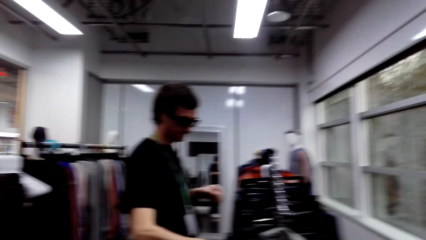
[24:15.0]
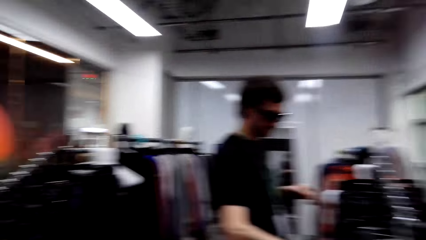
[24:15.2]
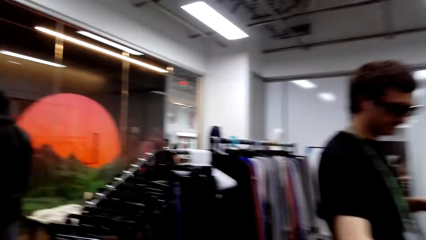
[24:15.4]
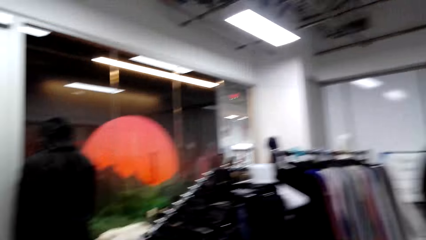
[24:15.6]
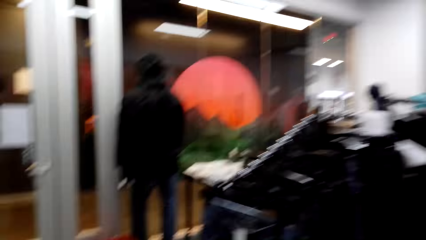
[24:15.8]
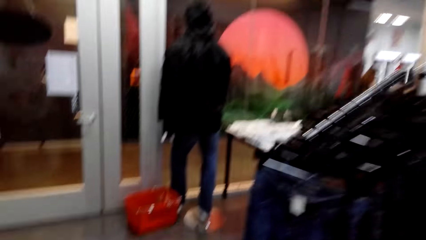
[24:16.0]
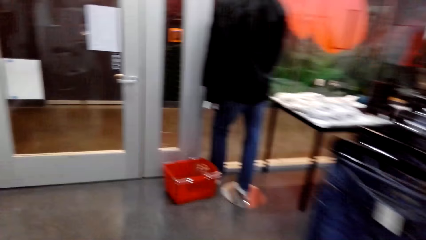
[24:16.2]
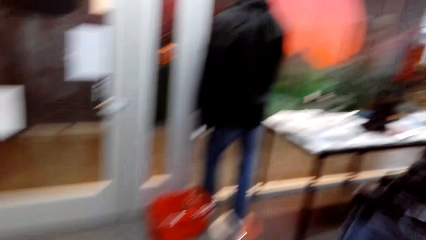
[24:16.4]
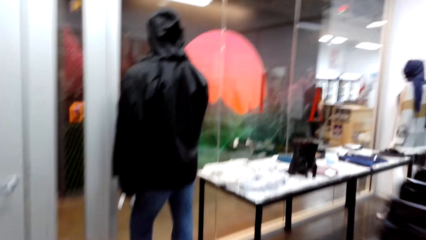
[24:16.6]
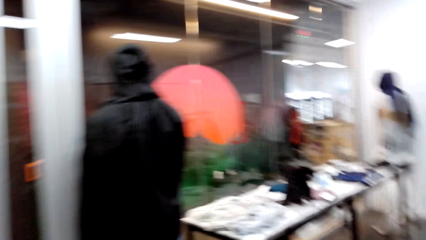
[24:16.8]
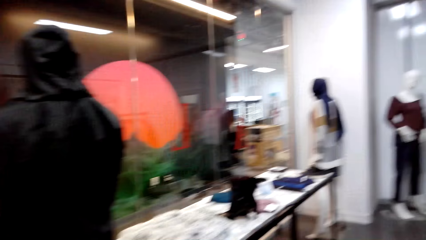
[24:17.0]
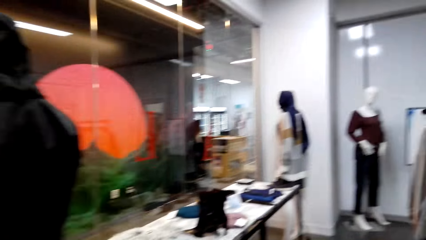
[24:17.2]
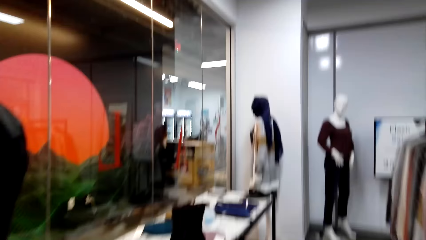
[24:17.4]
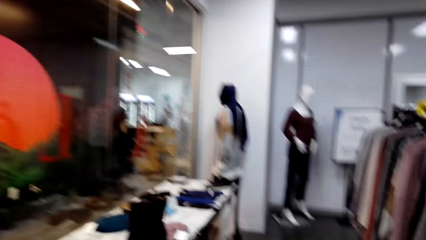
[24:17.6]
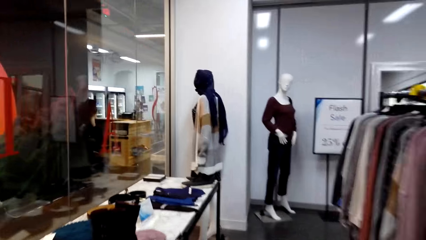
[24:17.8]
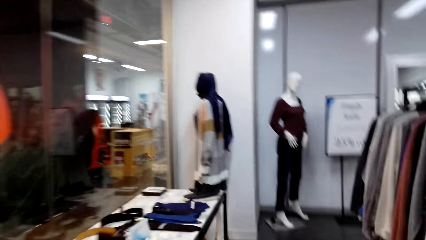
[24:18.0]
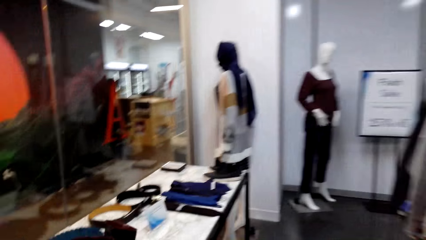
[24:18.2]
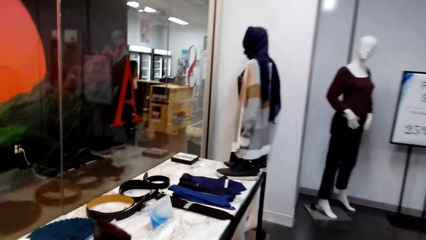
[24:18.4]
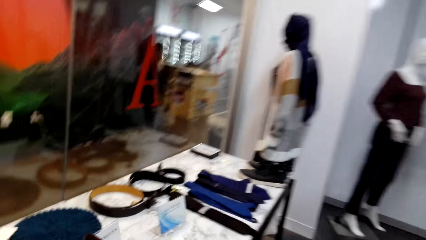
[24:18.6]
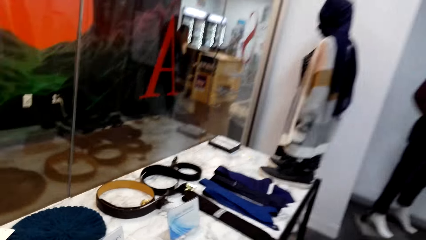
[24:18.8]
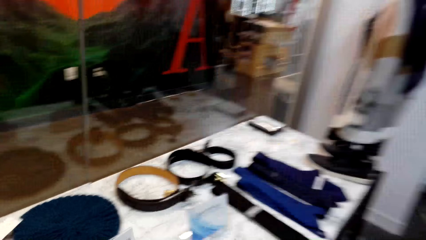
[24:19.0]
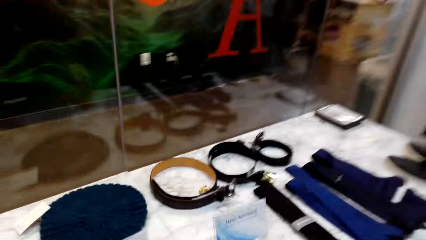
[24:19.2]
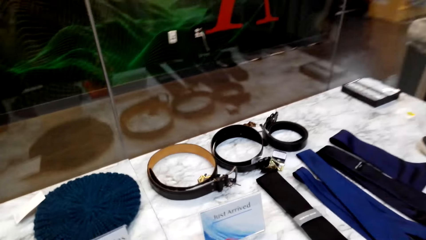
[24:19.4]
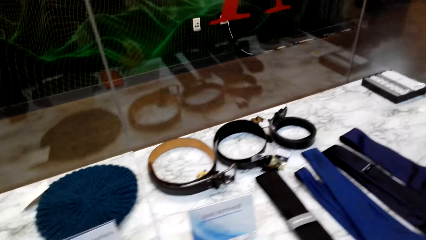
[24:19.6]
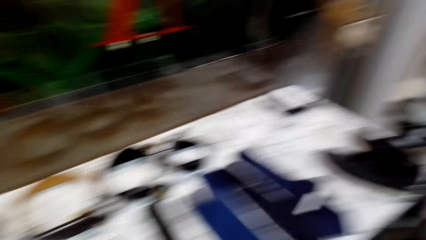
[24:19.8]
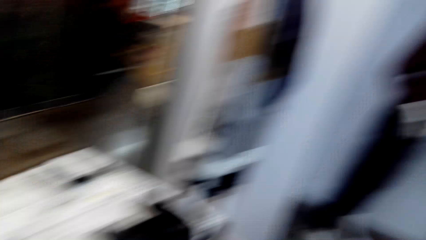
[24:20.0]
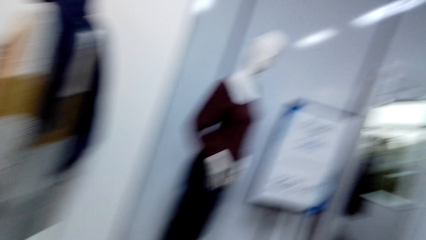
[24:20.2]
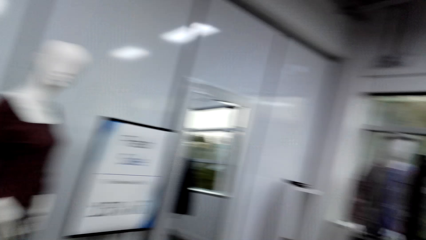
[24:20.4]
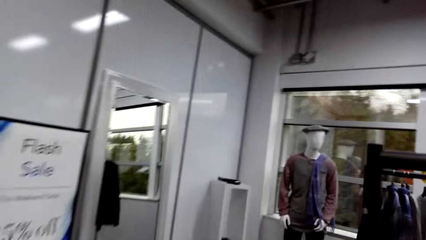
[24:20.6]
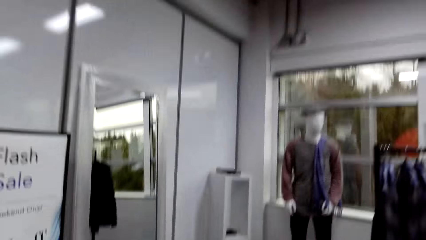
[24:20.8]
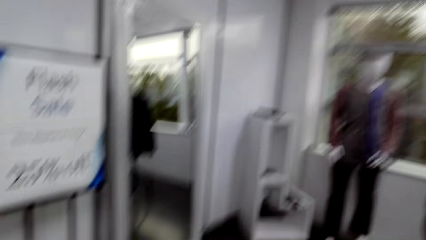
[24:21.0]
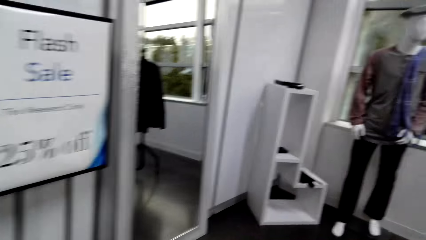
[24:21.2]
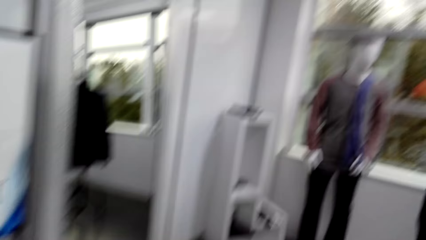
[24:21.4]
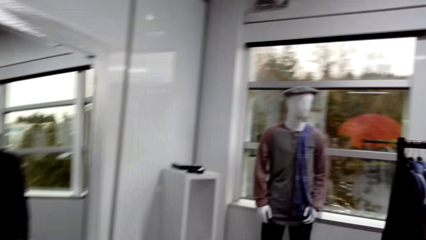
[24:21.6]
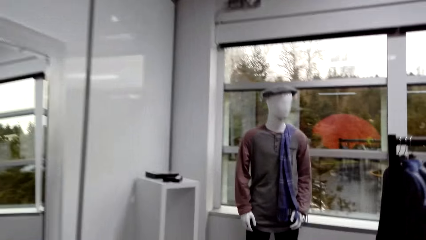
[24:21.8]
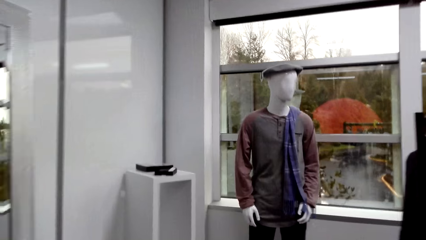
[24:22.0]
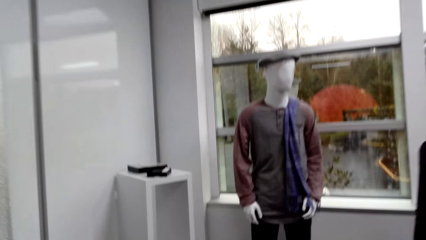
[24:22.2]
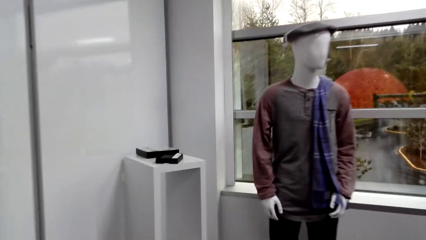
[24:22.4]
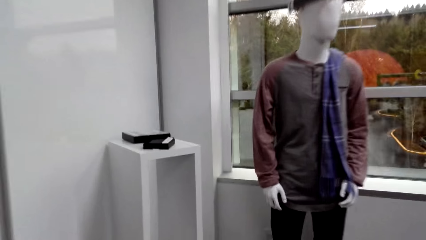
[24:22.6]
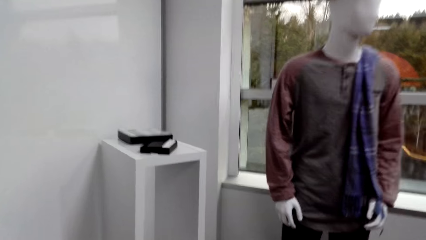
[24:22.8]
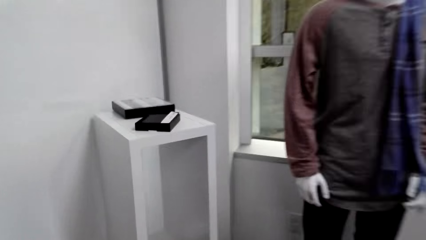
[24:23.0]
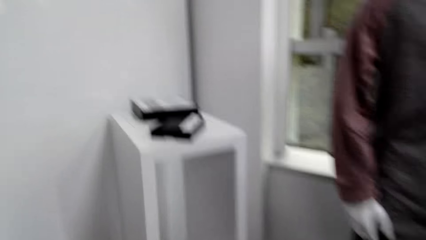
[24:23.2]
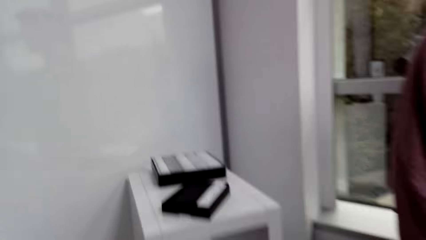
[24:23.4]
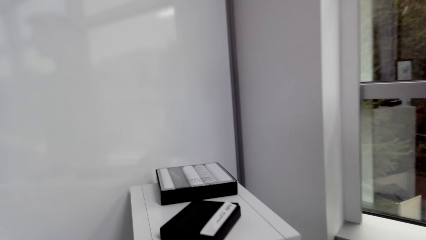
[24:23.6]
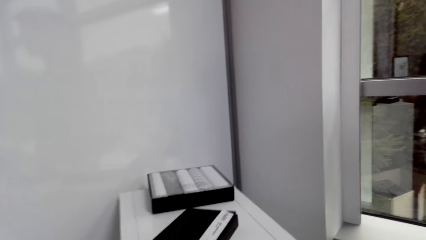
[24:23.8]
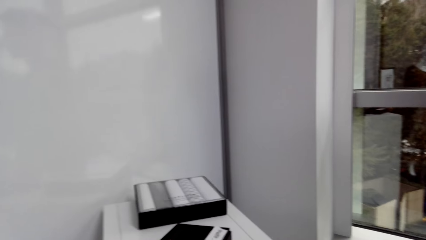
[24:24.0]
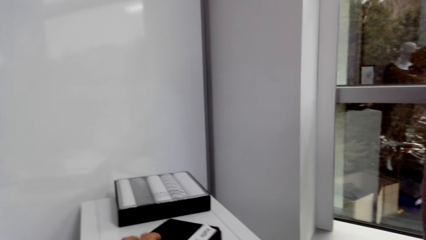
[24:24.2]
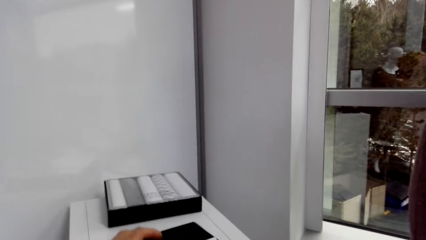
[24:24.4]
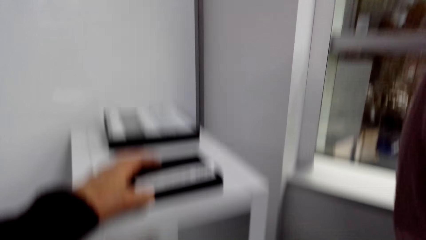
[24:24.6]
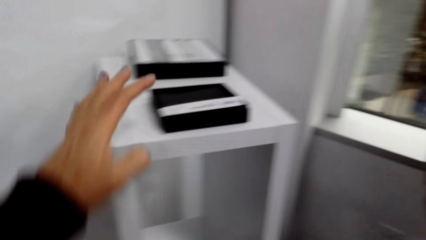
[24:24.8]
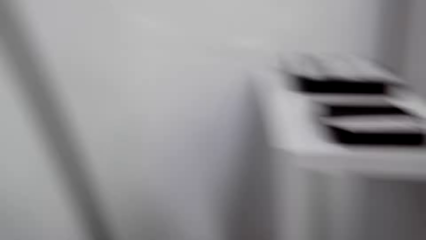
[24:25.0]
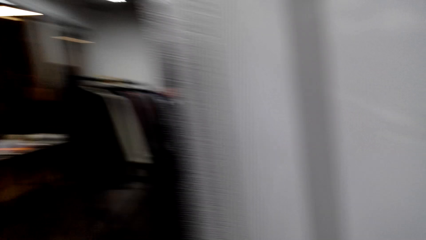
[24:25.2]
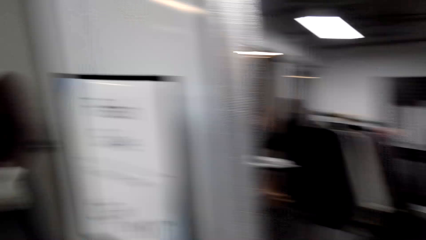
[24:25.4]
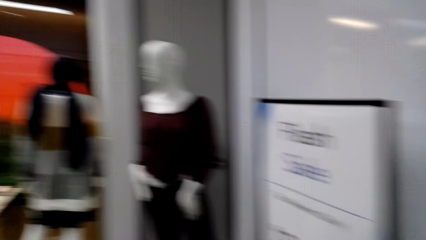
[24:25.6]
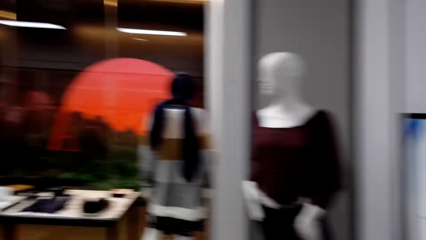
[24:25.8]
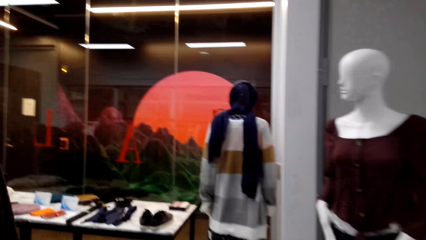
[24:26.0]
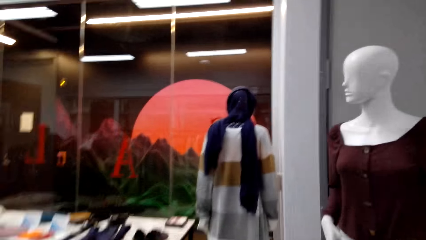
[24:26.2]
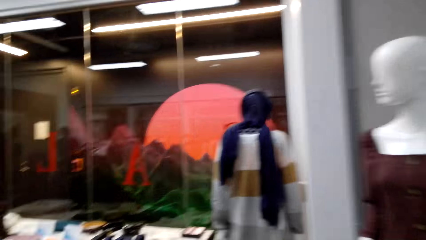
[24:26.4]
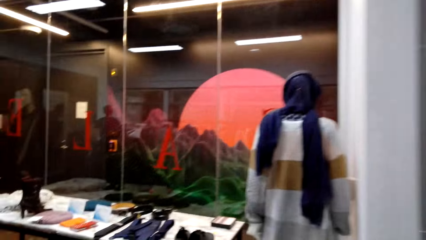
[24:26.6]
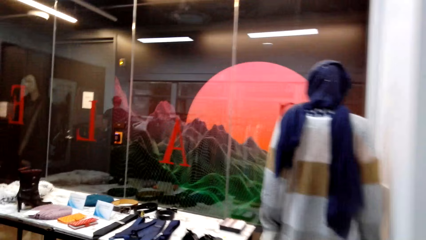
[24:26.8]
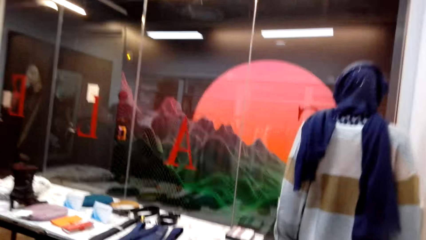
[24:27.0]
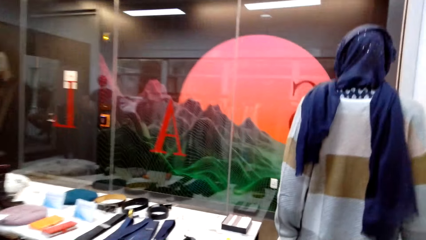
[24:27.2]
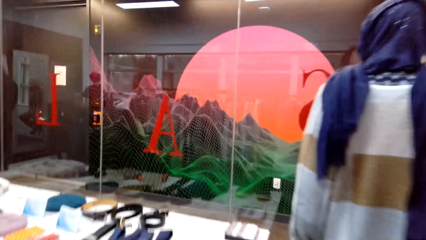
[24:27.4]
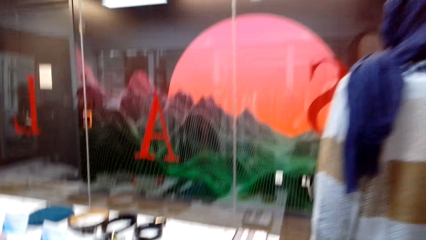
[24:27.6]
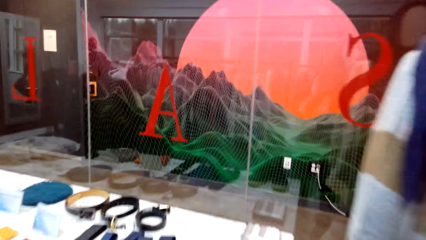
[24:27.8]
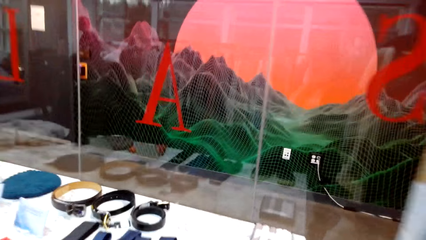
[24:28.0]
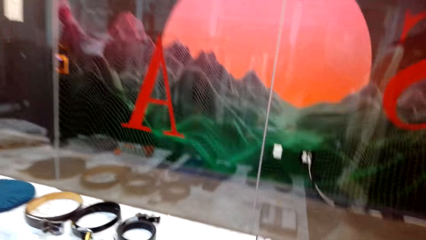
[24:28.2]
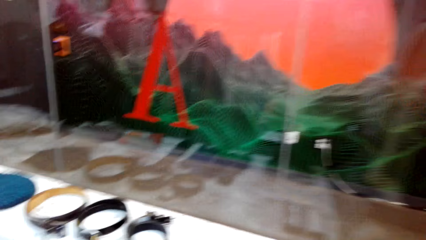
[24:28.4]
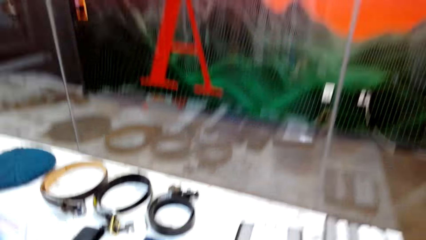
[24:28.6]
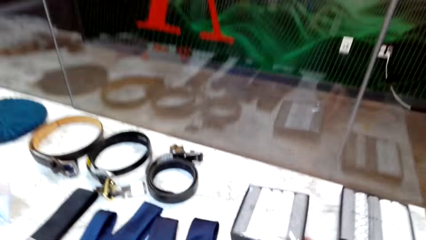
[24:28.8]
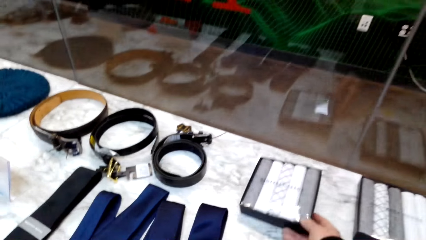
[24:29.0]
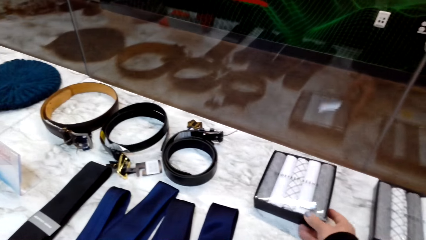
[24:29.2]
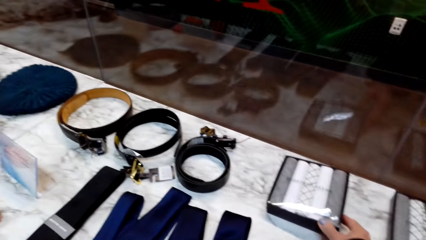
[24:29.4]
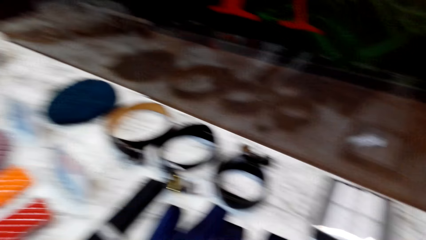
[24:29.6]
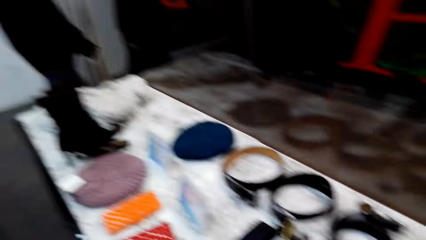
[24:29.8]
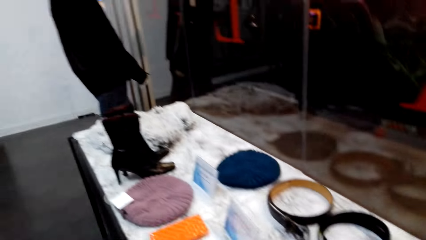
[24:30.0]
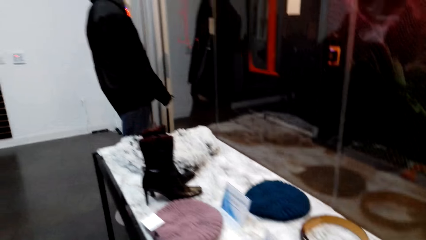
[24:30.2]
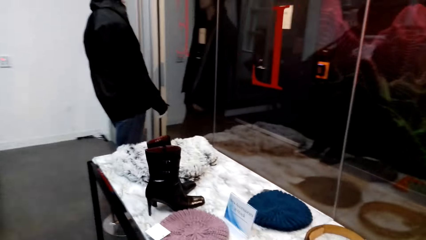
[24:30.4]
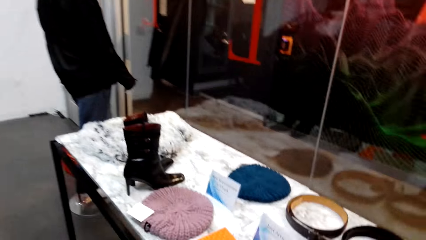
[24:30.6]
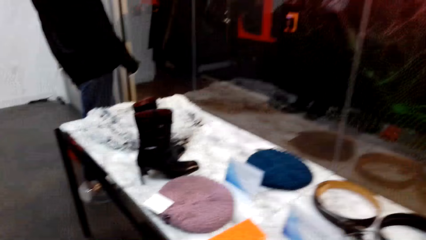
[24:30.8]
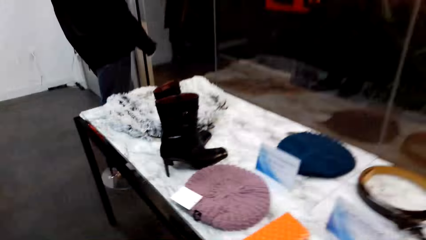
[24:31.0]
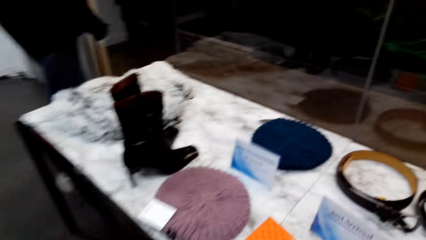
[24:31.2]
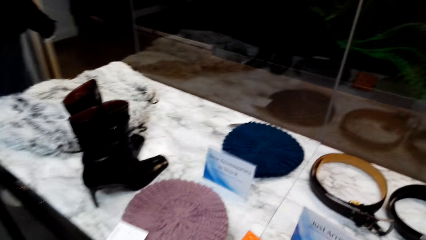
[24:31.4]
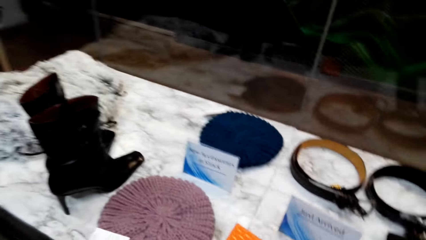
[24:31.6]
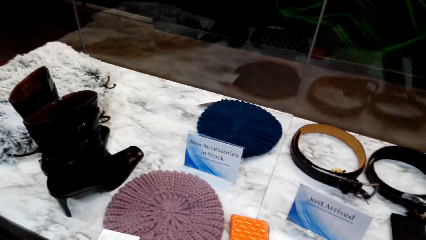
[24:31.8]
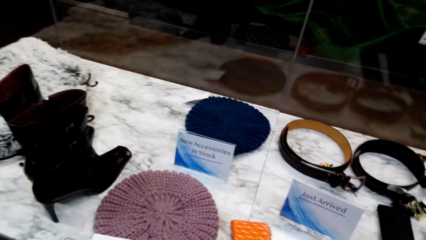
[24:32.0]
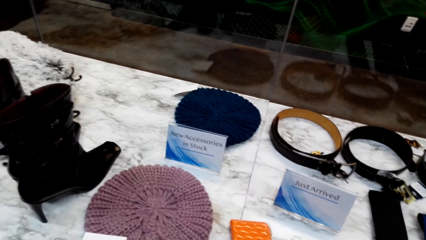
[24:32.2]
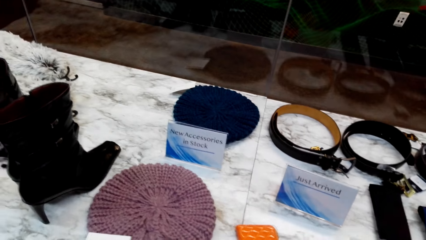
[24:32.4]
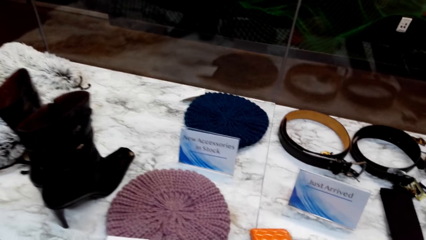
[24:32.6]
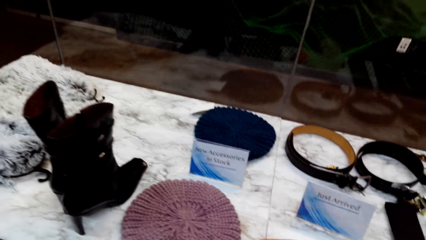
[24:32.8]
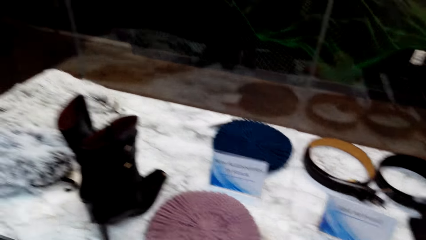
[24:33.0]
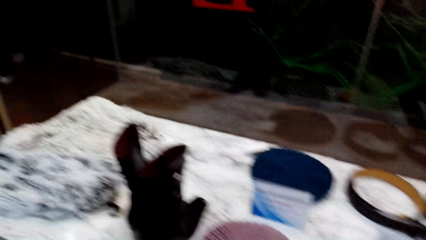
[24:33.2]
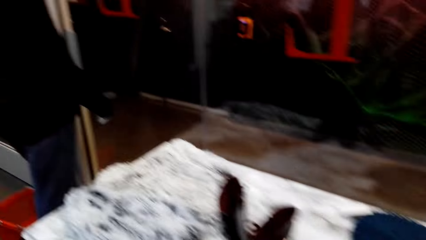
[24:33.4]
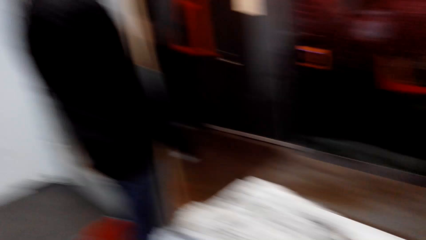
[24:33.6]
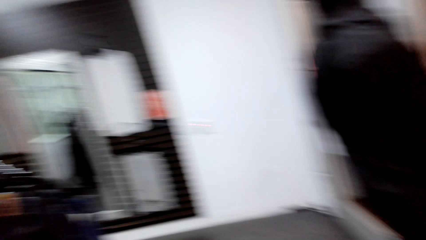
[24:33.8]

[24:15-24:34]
The camera wearer adjusts the box with a hand. They touch the box. They converse with a man and walk around the store. They move the box with a hand and walk around the store.
